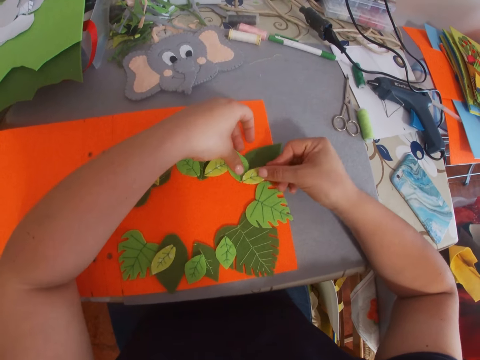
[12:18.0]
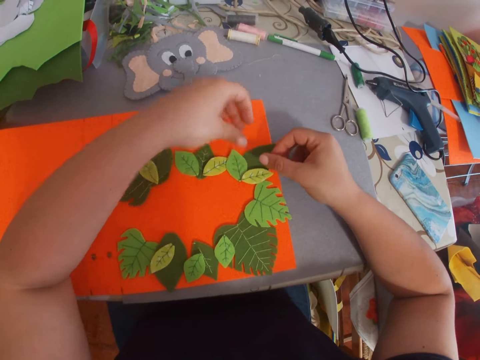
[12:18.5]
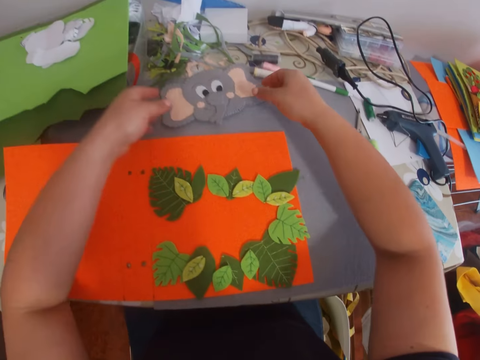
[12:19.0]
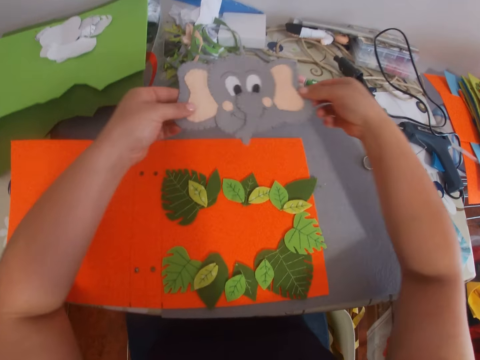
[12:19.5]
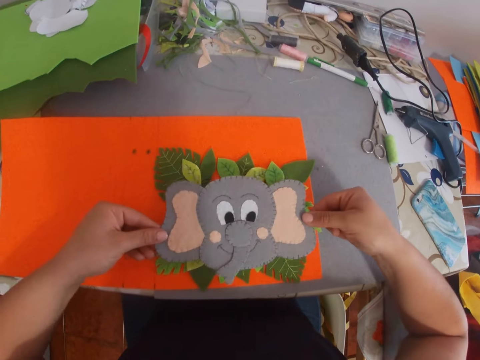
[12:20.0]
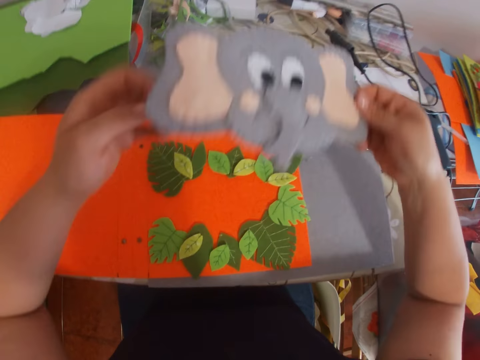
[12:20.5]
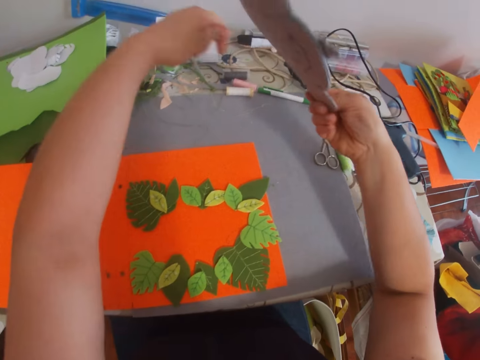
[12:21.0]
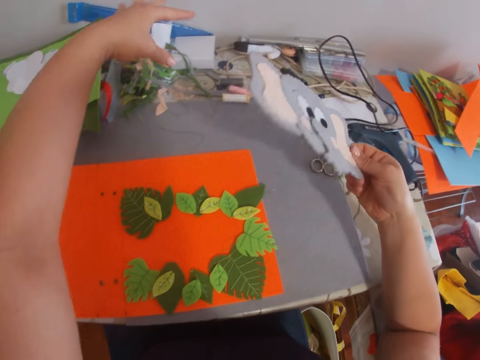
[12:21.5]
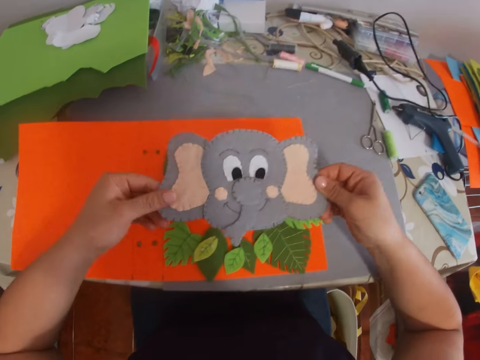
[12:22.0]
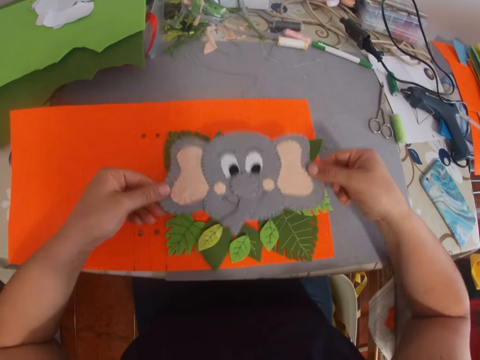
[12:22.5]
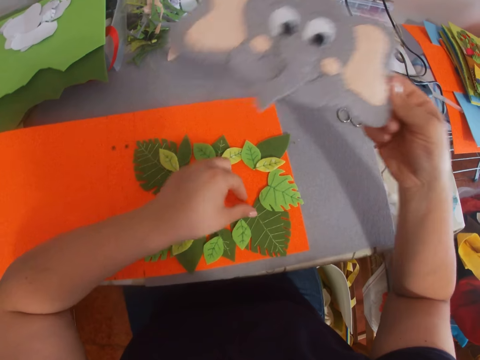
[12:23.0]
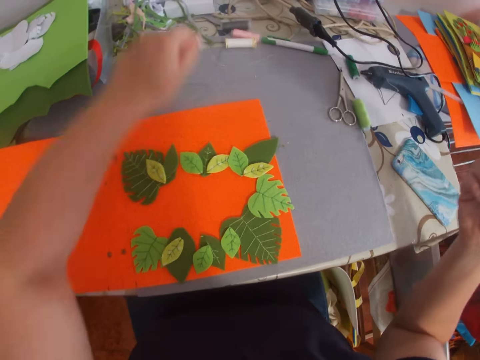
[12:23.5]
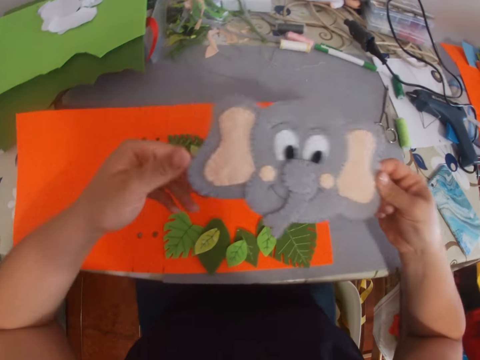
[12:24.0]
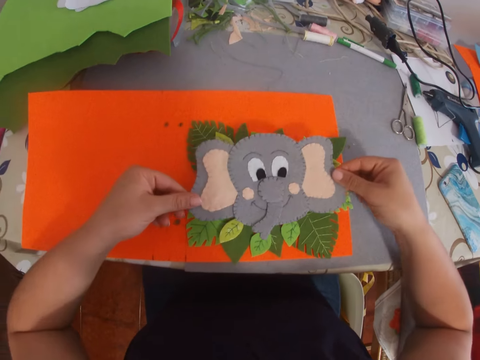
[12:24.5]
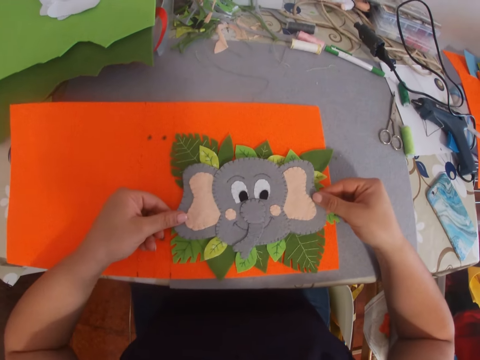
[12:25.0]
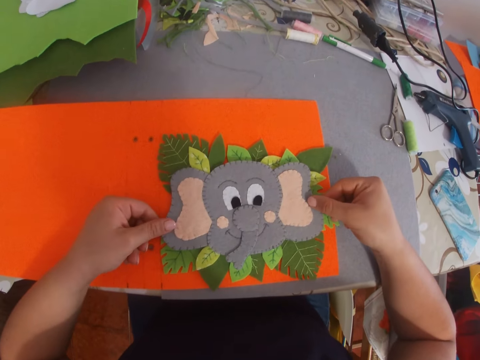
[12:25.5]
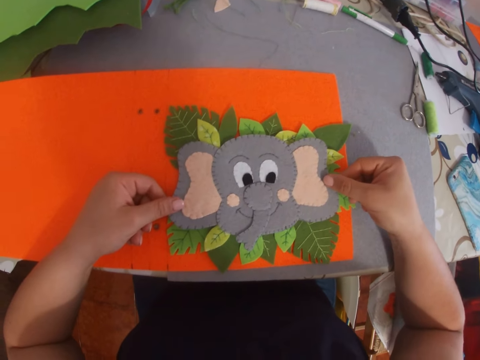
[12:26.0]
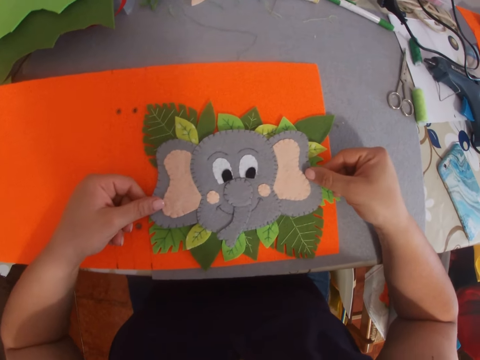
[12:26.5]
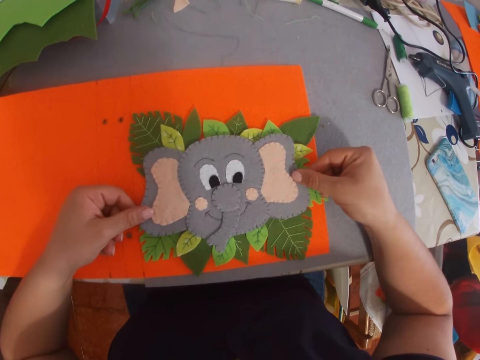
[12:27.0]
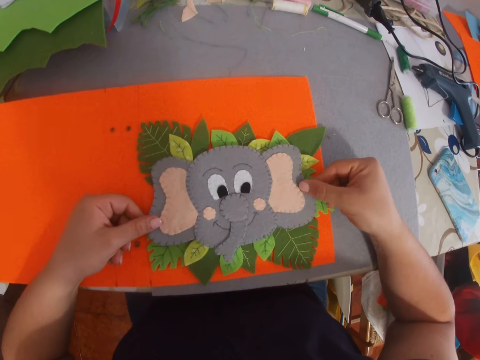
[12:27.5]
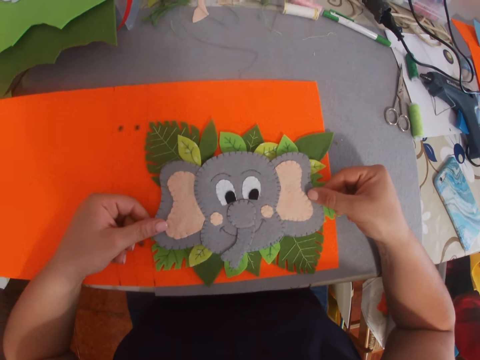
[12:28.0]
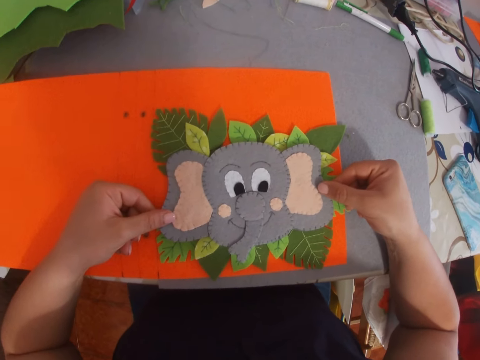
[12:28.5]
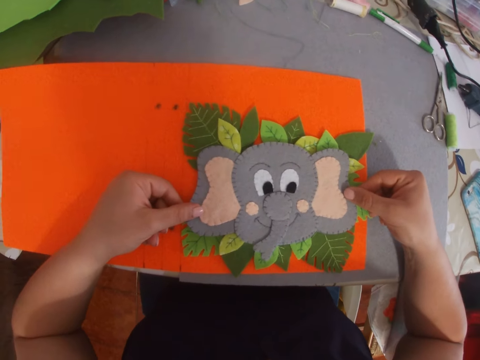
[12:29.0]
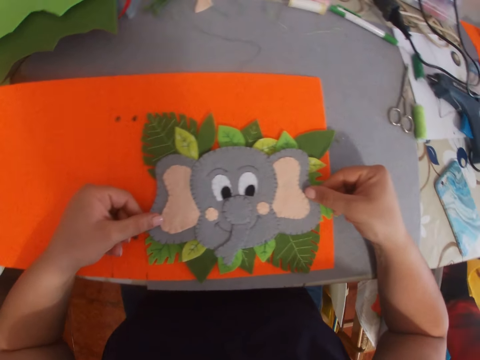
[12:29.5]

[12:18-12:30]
The camera wearer picks craft material from the table. They remove something from the craft material. They put the craft material on the manila paper. They remove something from the craft material. They put the craft material on the manila paper.

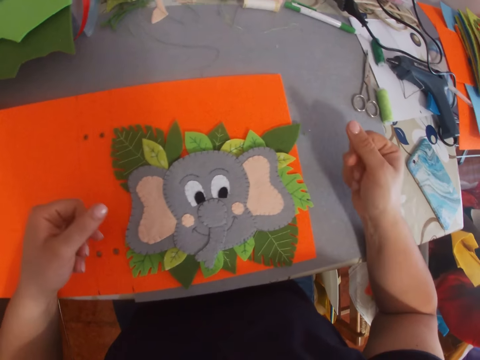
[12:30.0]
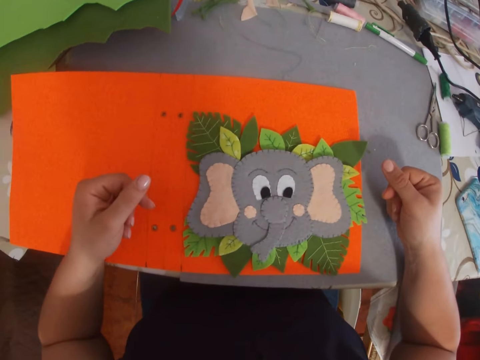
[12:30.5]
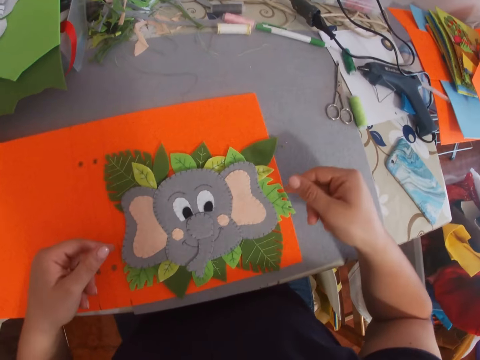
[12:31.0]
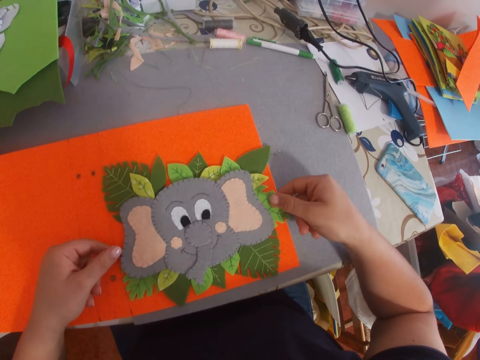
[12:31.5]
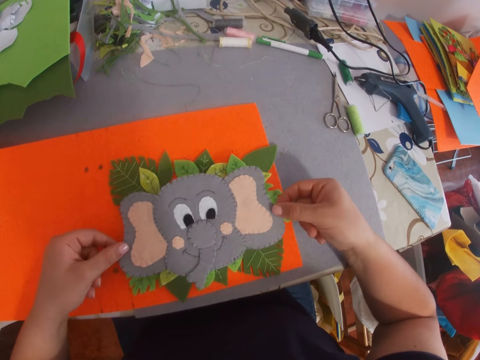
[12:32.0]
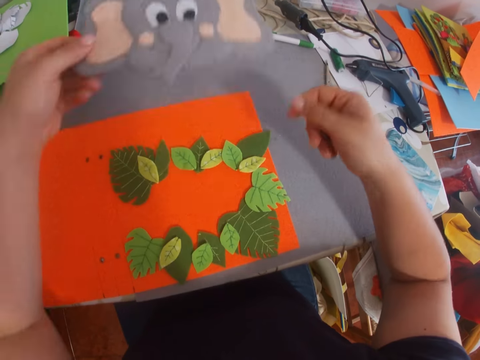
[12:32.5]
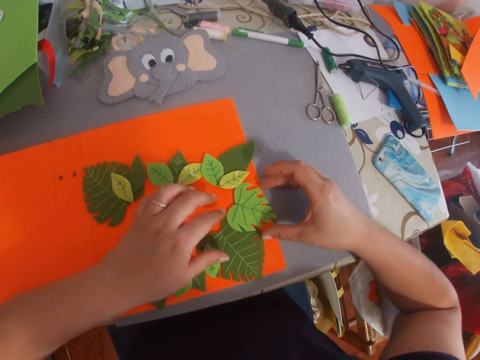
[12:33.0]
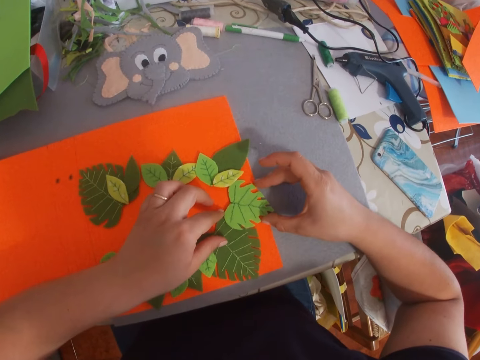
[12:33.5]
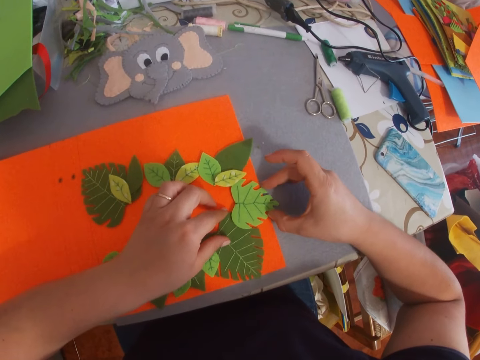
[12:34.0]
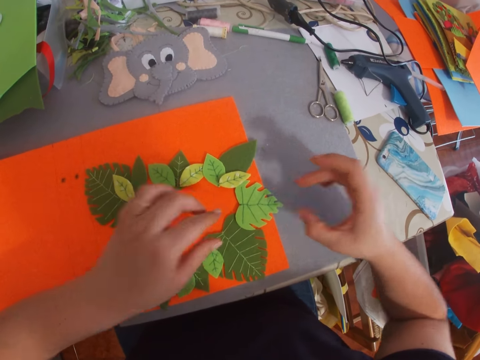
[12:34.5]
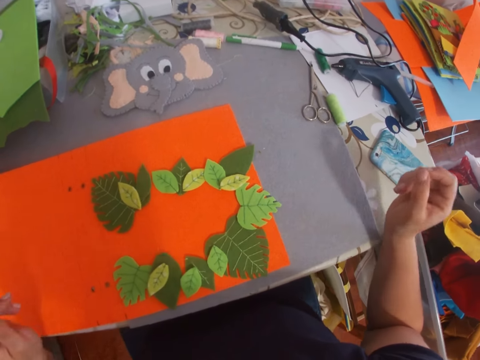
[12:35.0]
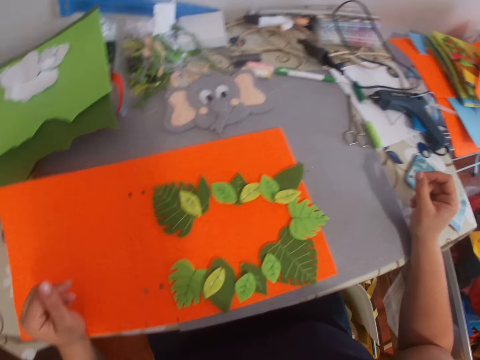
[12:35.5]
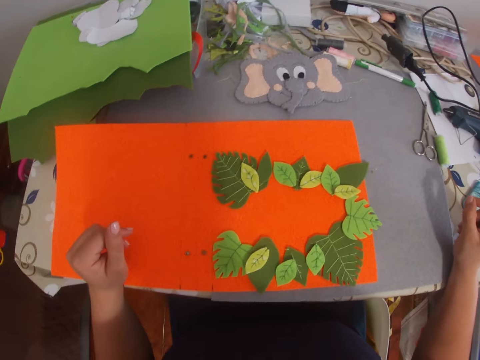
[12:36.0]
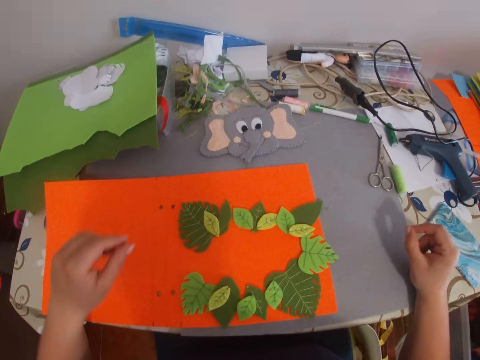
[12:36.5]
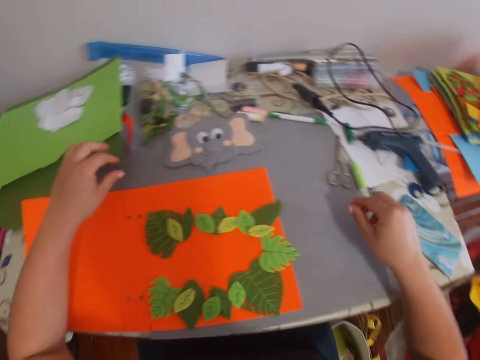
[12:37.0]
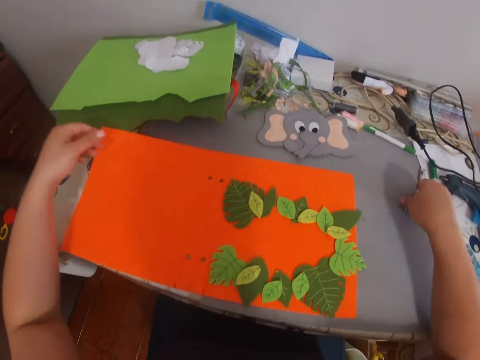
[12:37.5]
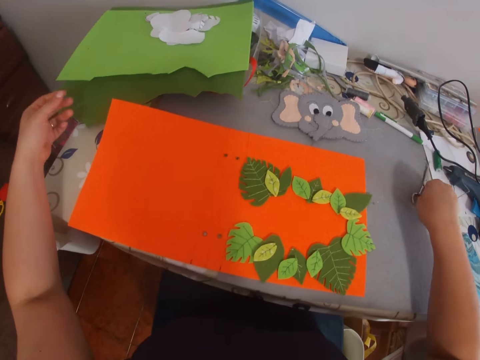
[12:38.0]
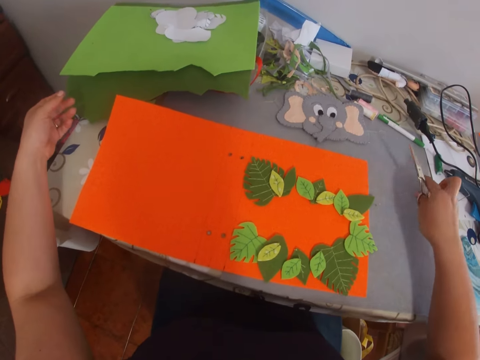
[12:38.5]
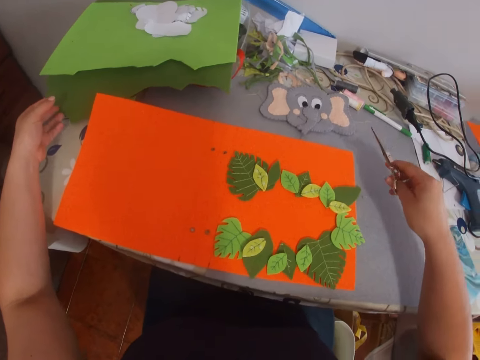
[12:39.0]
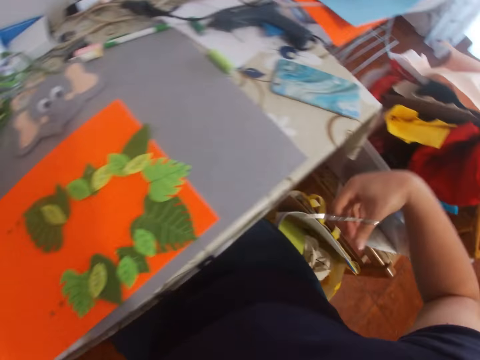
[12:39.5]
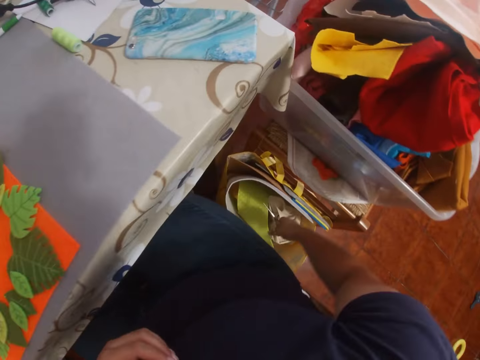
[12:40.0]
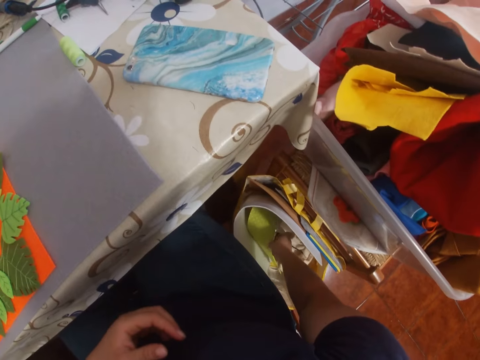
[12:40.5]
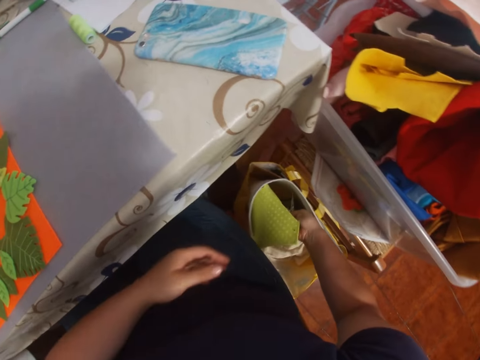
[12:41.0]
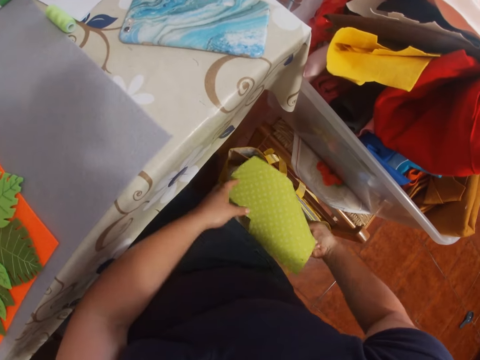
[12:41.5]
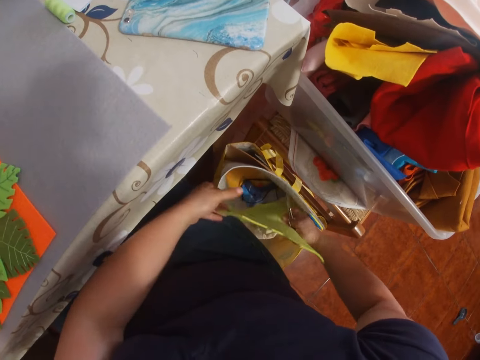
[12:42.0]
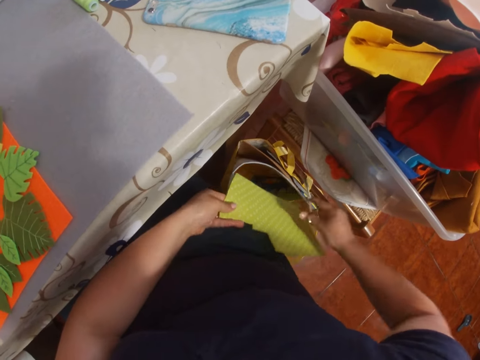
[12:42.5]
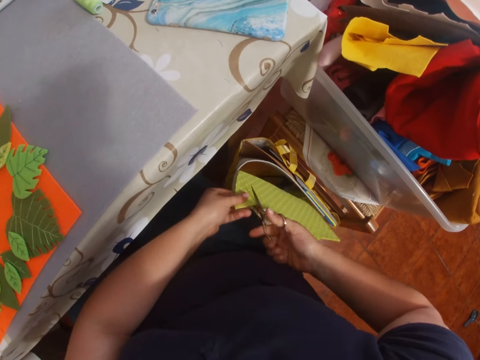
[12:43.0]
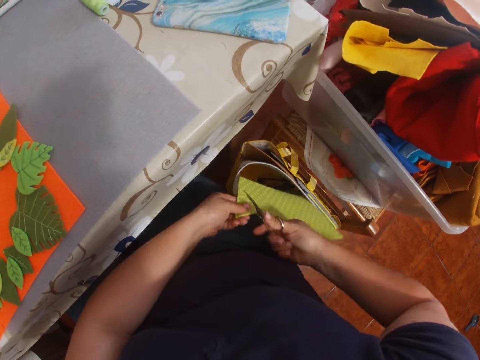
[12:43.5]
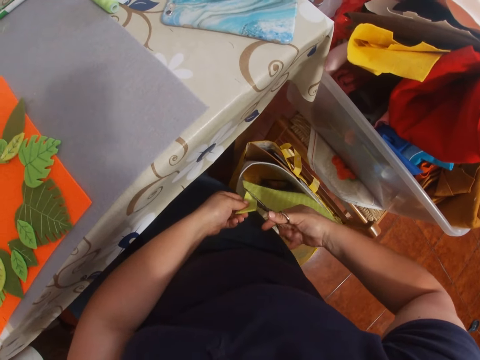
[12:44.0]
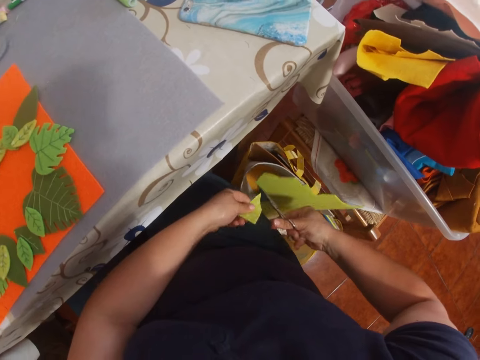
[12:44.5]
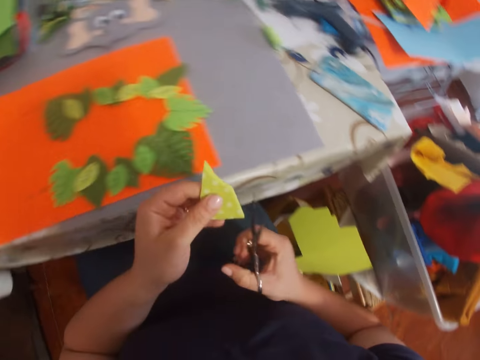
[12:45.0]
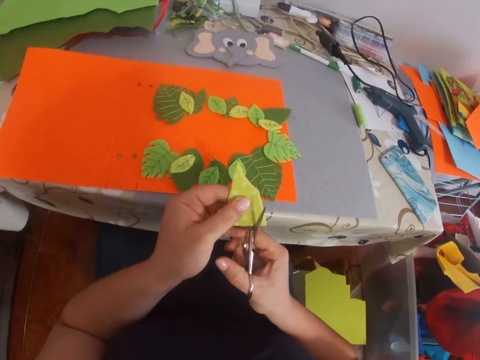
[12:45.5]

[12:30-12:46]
The camera wearer drops craft material on the table. They arrange the craft material on the manila paper. They pick a pair of scissors from the table. They pick the manila paper from the bag. They cut the manila paper with the scissors.
